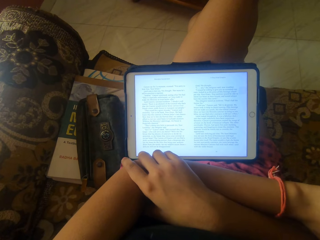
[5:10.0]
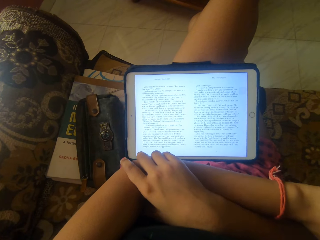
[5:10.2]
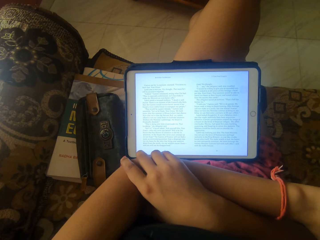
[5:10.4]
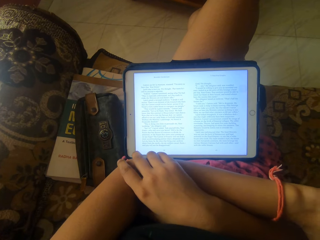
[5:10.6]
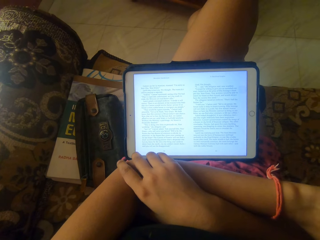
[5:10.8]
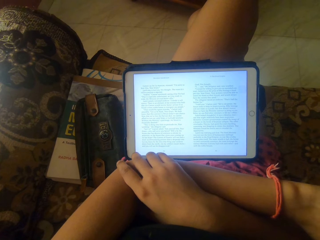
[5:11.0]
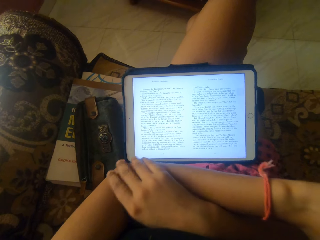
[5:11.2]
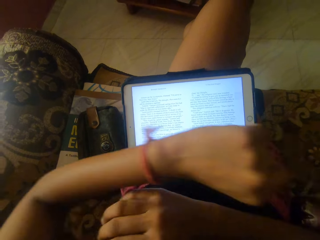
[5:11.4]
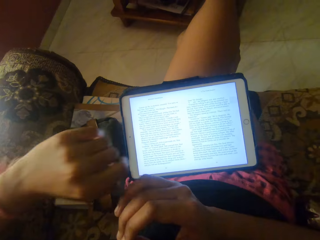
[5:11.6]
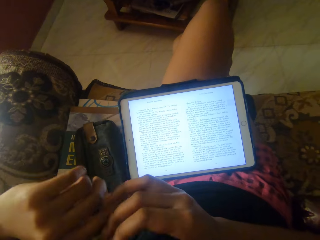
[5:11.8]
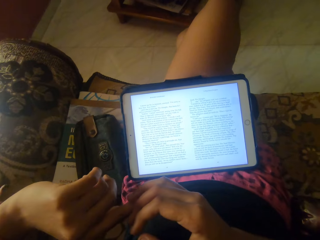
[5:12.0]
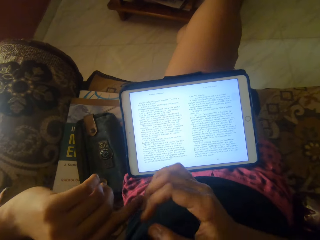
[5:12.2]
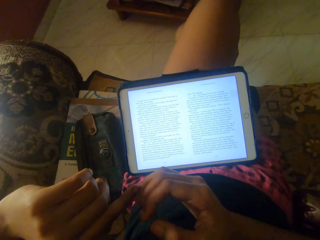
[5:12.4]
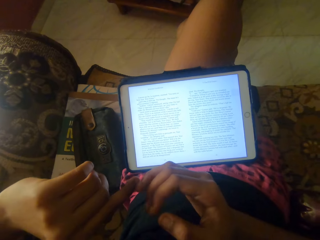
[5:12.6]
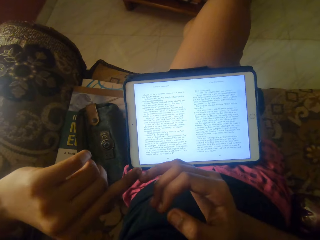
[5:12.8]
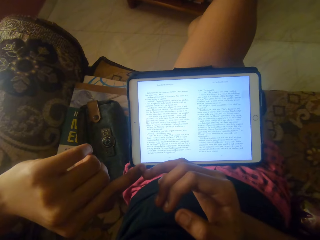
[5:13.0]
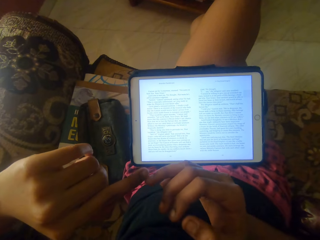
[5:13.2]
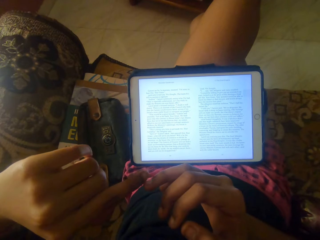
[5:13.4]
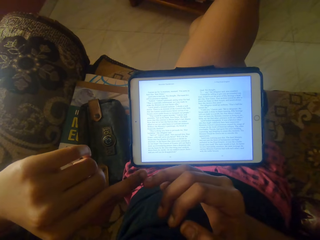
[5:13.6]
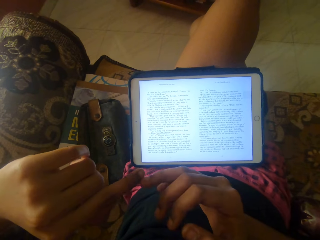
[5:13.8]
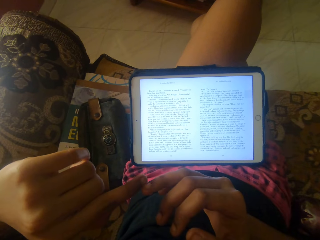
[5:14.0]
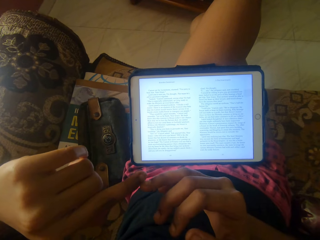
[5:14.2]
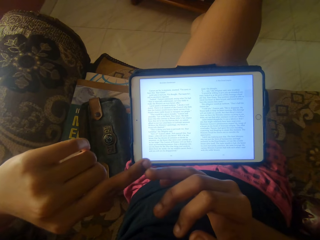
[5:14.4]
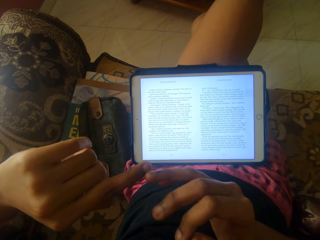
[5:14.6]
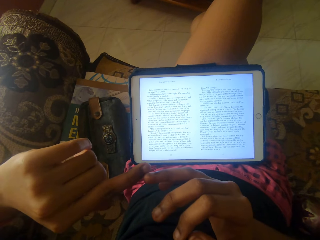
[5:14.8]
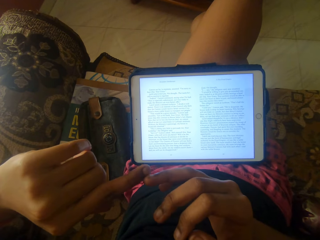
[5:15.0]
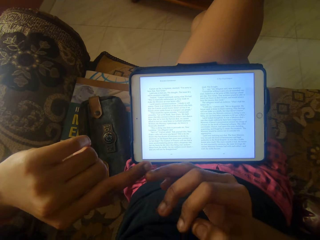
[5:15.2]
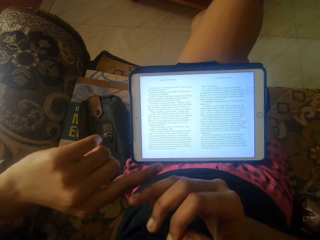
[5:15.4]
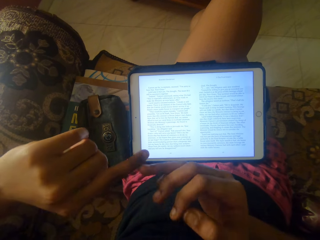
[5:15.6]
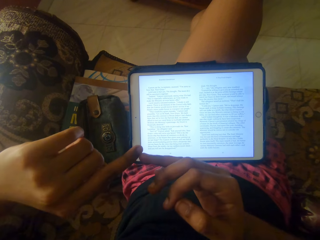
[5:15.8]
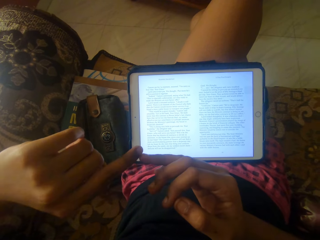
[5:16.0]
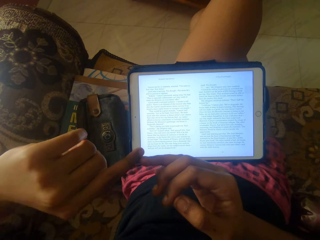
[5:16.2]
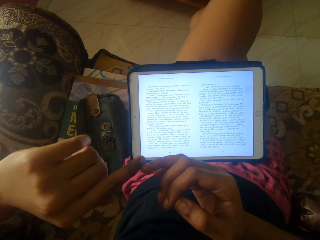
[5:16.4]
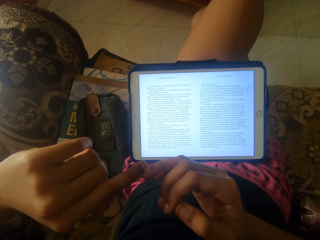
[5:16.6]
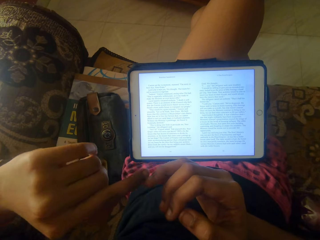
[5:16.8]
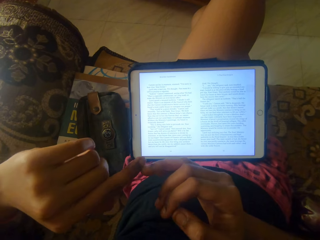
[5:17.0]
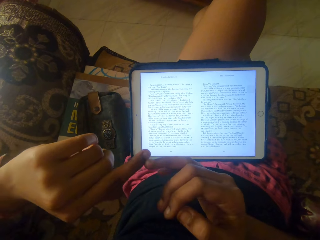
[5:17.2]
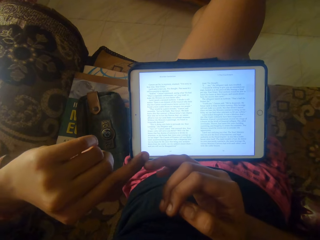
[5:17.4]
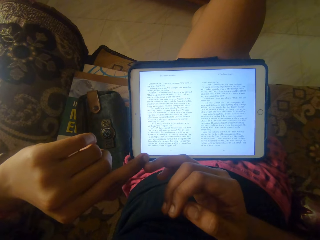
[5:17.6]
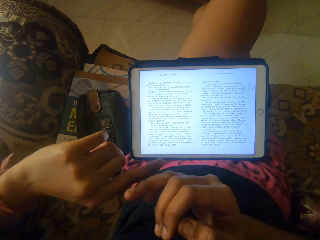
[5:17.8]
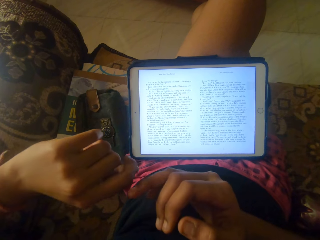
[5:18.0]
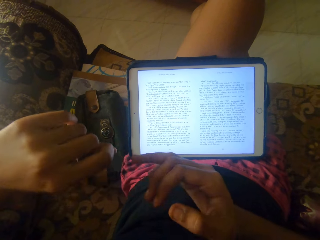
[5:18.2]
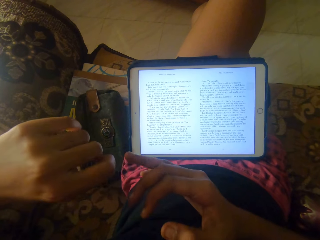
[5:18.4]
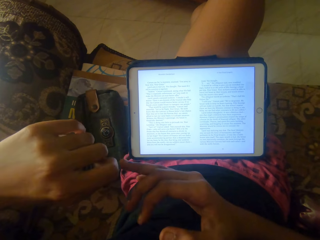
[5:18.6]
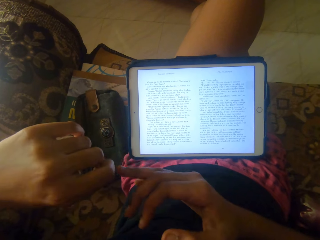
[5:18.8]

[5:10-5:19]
The camera wearer touches the finger.

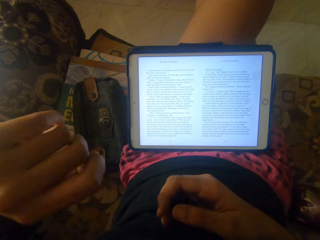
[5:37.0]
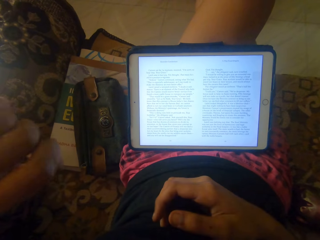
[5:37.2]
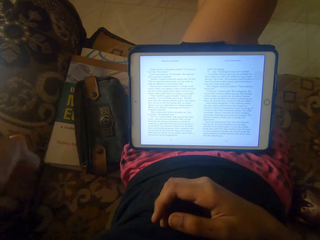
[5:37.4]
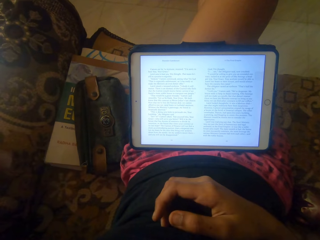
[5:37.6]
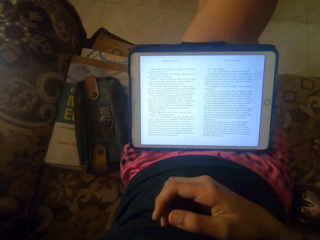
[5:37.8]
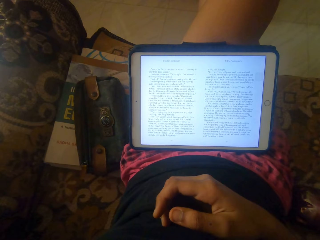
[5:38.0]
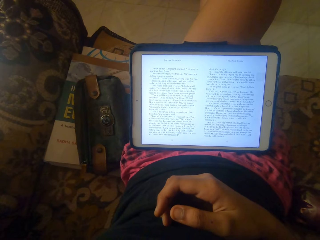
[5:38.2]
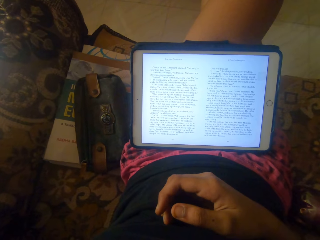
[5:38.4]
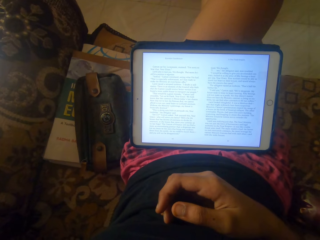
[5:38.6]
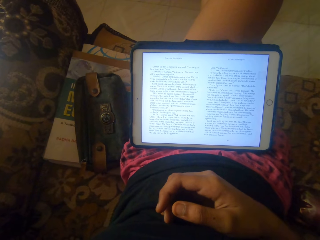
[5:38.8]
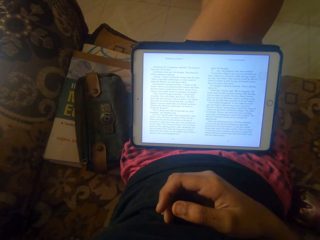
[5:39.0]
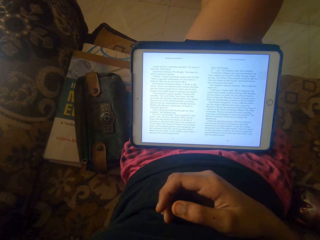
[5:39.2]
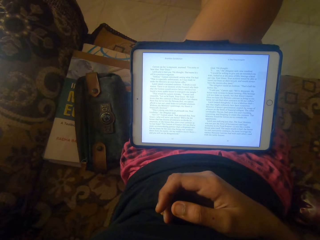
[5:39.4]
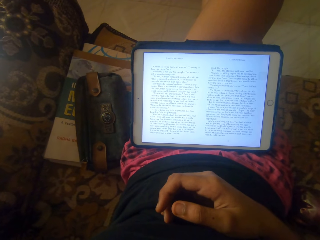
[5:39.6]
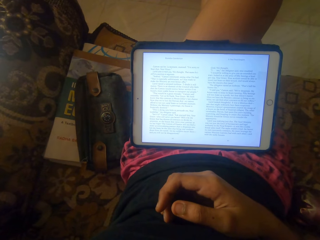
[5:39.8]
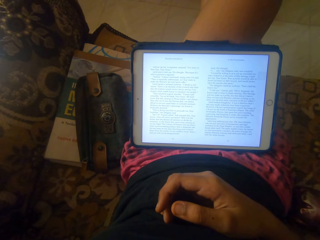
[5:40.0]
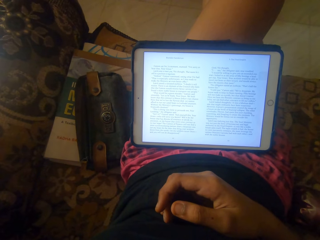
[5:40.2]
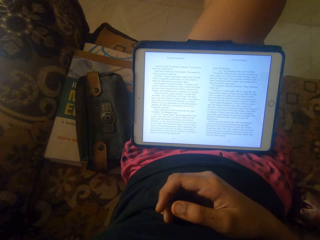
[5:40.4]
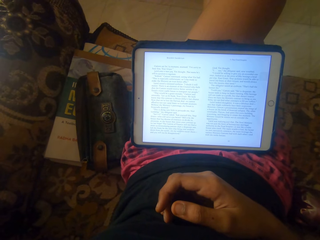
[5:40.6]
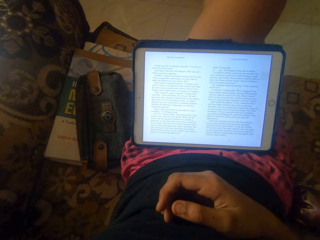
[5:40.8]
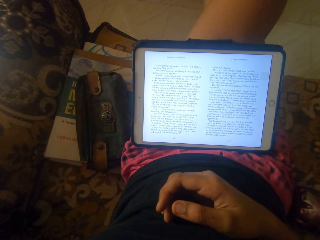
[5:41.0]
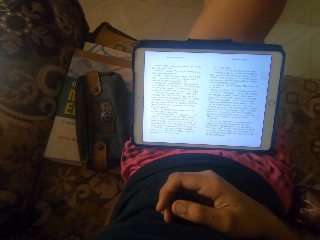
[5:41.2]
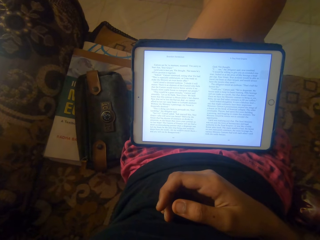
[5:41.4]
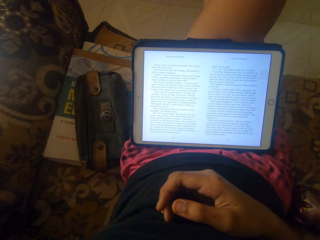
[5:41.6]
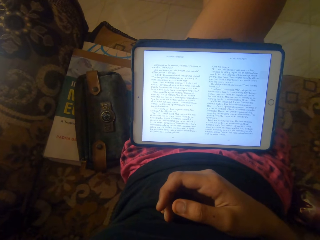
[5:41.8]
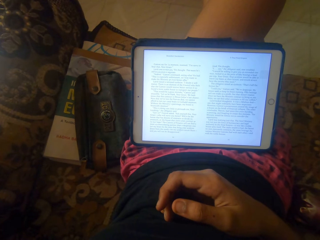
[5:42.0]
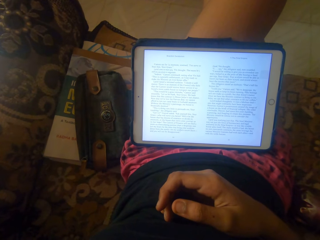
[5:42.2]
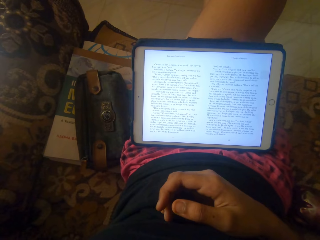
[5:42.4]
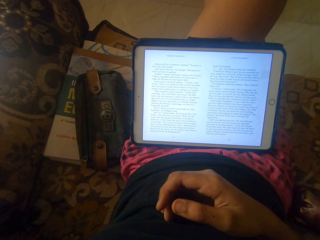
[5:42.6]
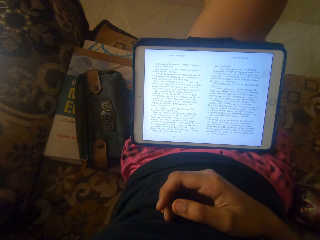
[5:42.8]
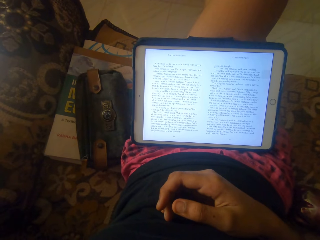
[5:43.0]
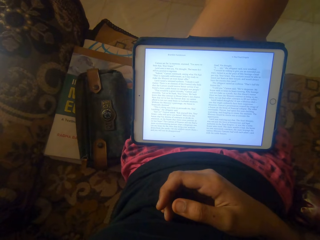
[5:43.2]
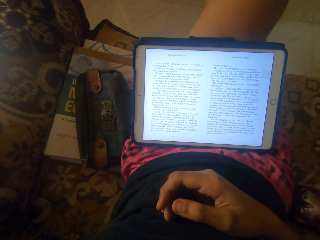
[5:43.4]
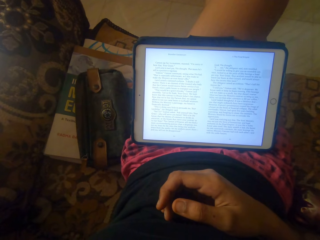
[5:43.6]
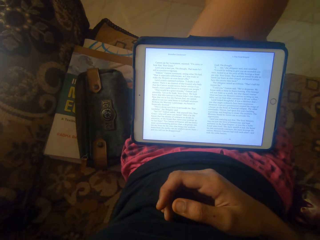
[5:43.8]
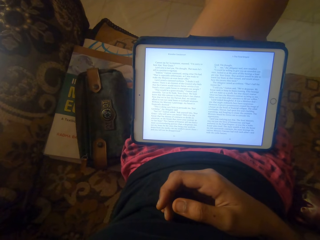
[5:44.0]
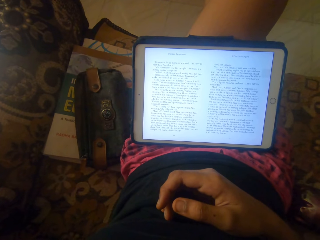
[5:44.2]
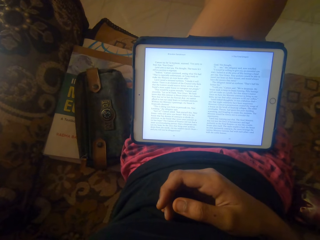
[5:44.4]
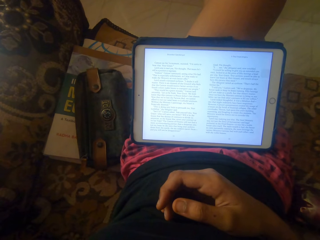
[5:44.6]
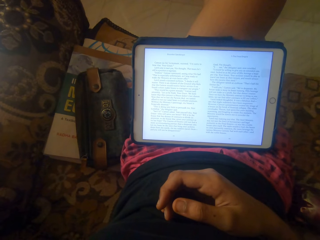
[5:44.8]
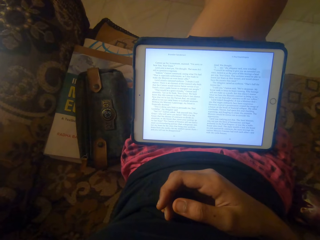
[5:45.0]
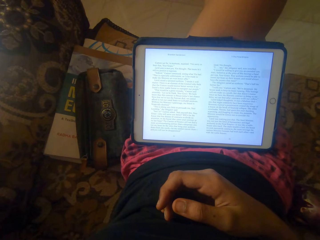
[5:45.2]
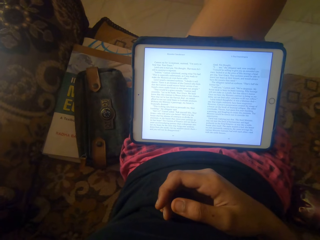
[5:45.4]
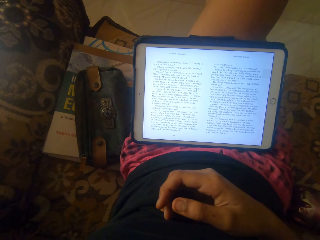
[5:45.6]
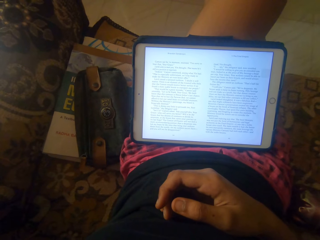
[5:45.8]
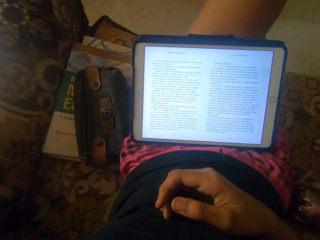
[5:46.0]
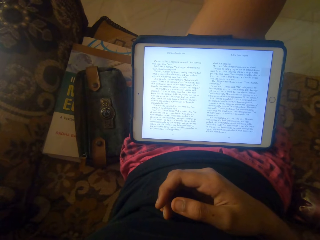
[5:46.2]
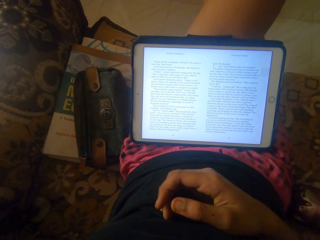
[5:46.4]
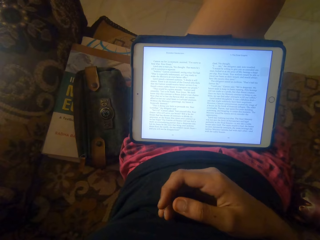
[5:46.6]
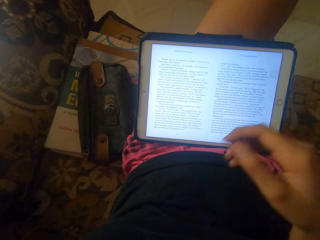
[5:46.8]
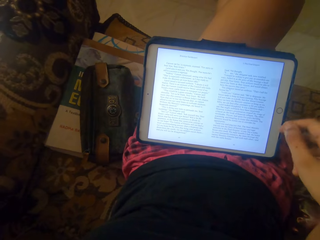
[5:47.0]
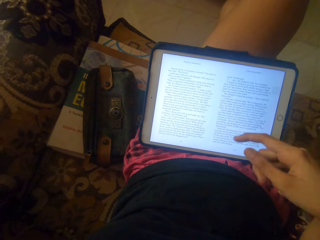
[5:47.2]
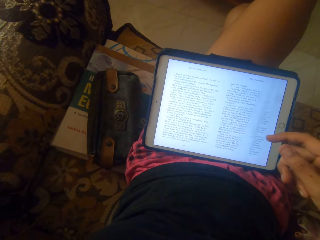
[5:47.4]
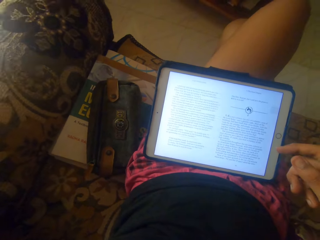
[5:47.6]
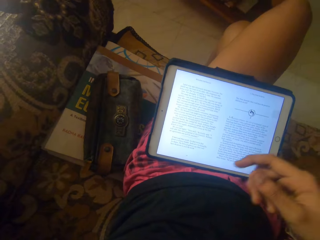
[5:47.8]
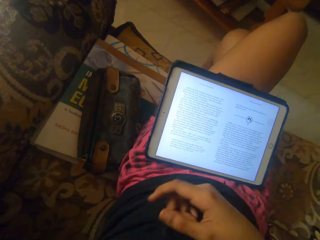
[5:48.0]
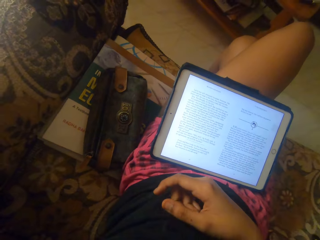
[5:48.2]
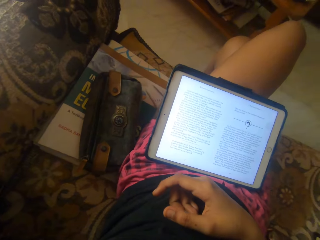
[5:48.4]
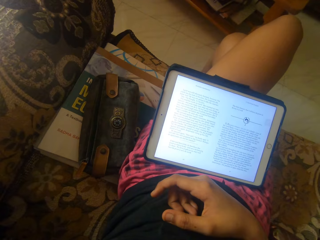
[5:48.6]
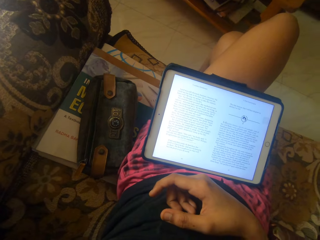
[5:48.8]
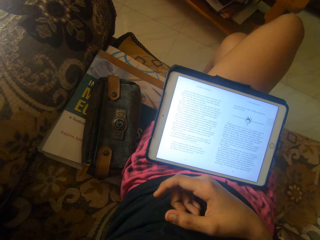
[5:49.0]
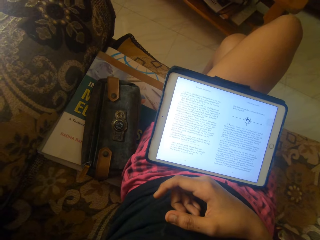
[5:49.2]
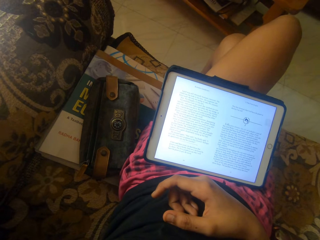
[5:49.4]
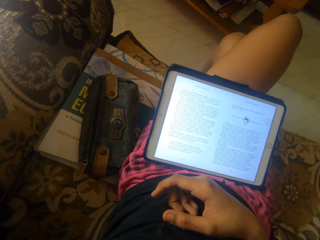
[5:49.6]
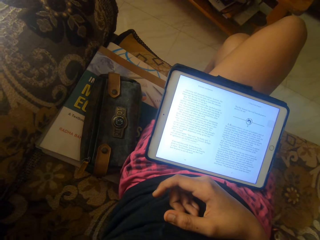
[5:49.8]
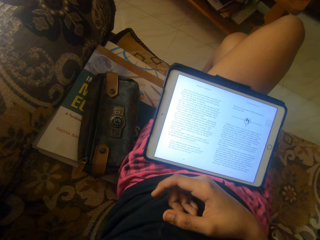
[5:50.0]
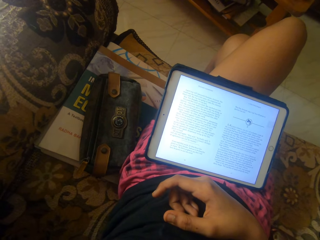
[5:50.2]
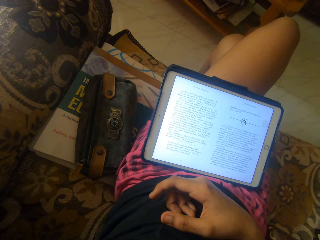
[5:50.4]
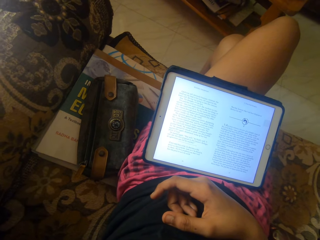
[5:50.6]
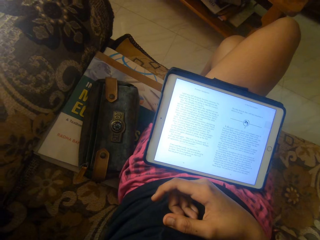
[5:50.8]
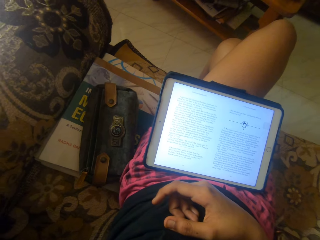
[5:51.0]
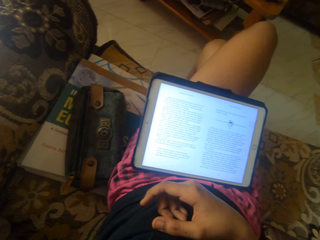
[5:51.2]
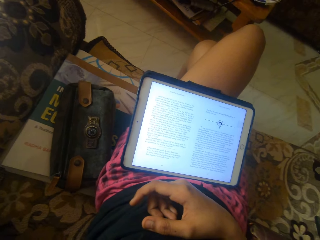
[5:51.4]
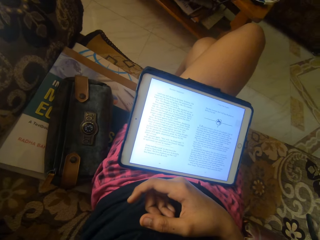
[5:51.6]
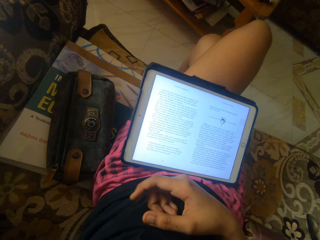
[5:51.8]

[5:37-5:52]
The camera wearer looks at the tablet. They move the hand.
